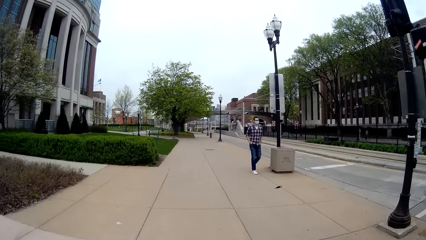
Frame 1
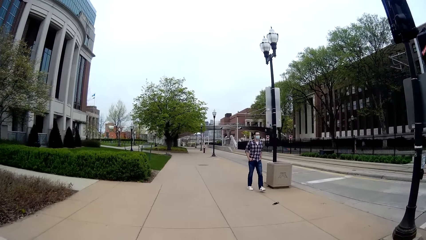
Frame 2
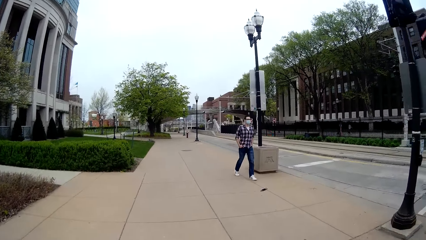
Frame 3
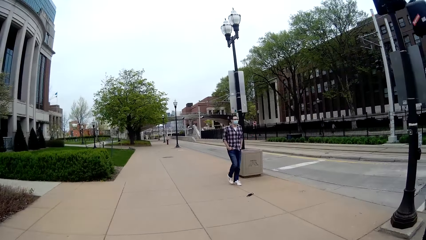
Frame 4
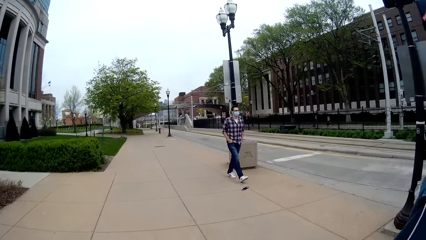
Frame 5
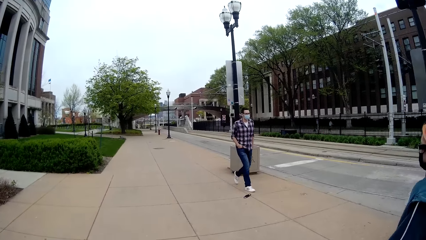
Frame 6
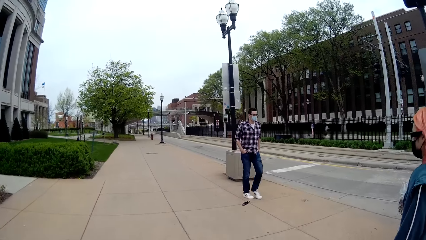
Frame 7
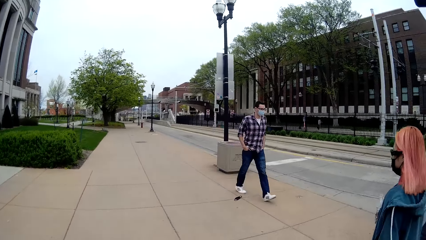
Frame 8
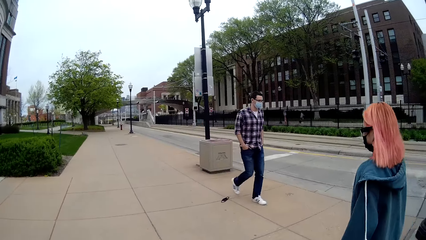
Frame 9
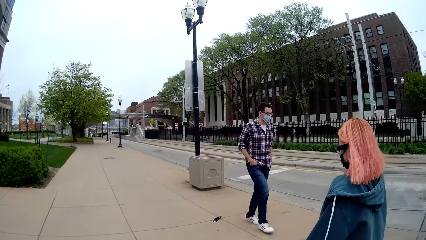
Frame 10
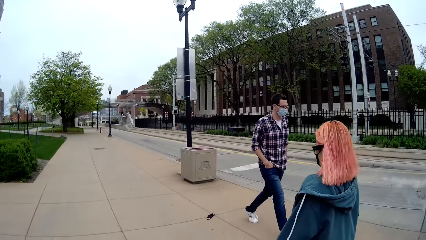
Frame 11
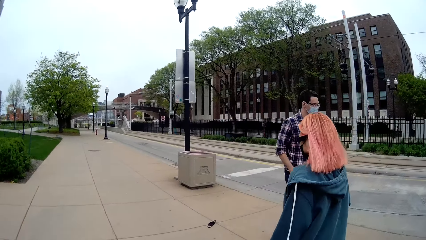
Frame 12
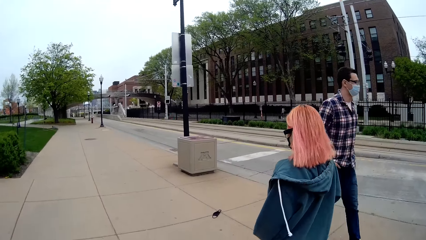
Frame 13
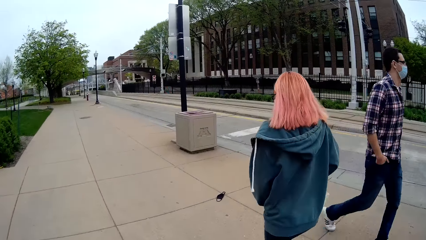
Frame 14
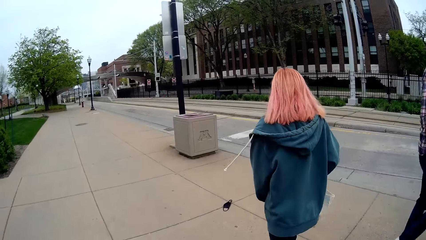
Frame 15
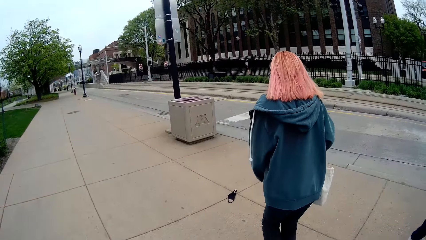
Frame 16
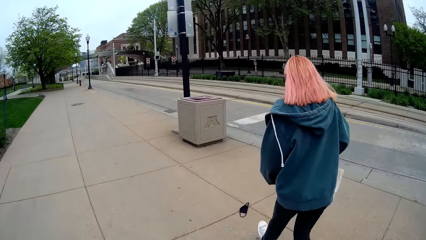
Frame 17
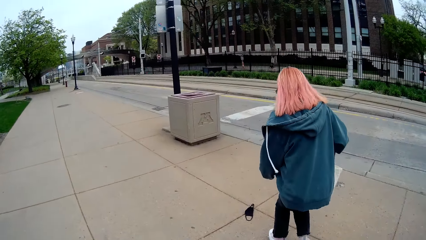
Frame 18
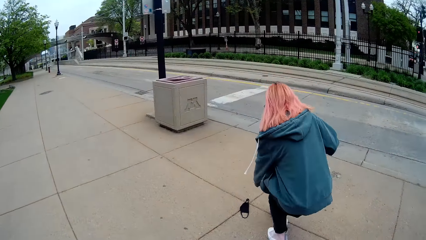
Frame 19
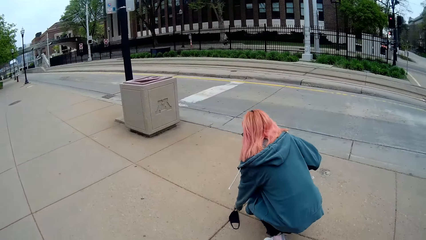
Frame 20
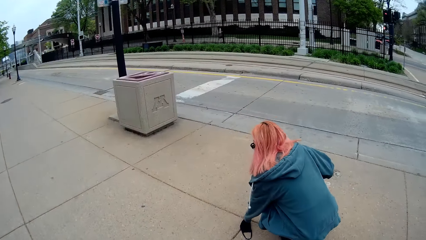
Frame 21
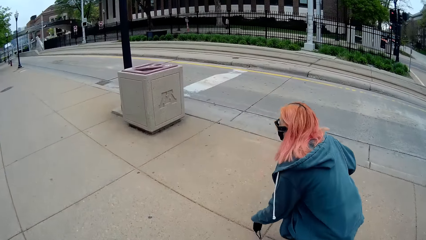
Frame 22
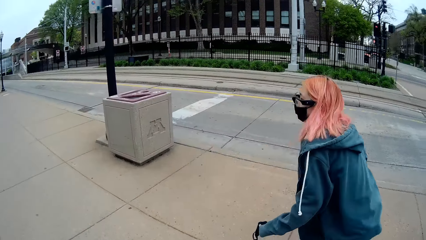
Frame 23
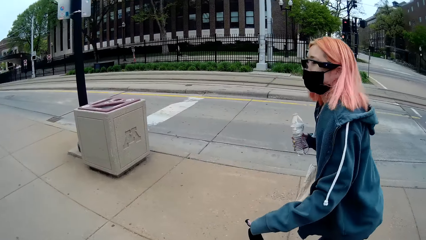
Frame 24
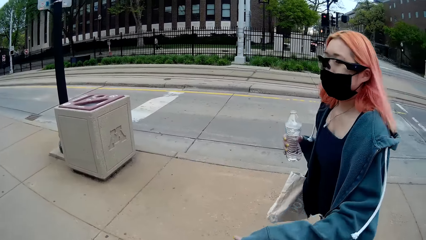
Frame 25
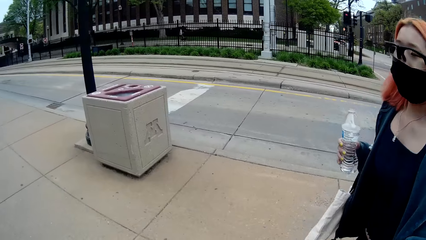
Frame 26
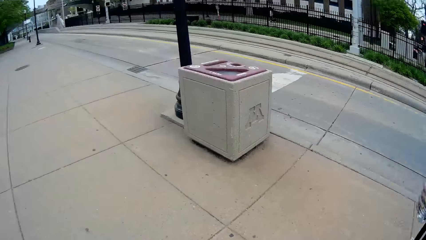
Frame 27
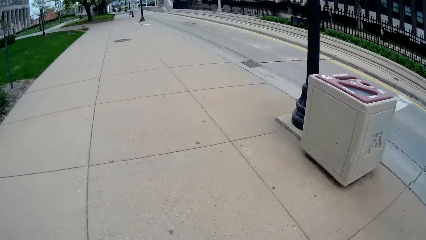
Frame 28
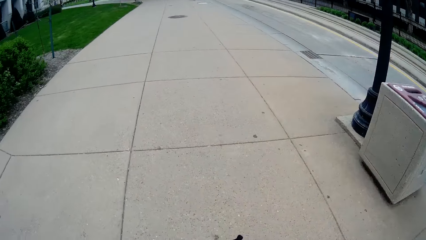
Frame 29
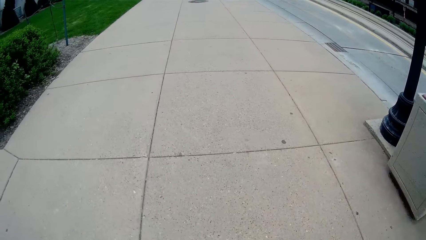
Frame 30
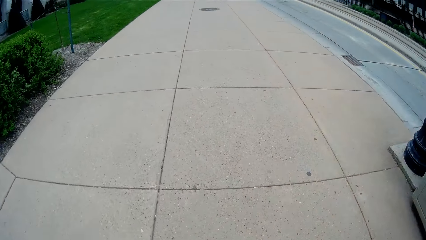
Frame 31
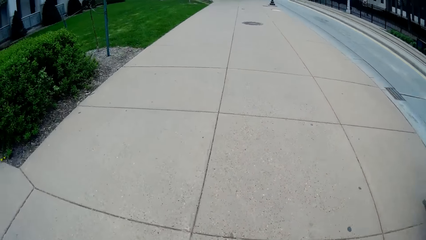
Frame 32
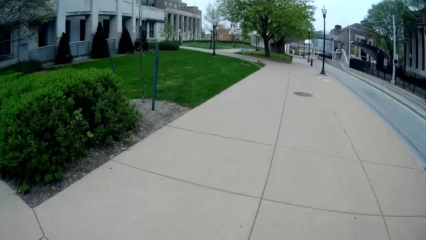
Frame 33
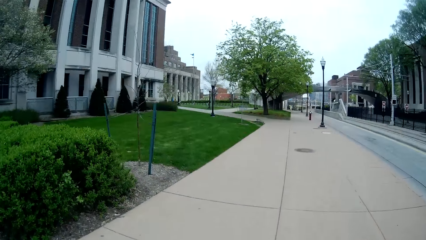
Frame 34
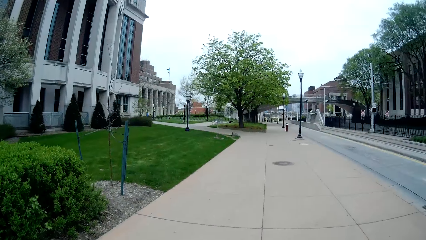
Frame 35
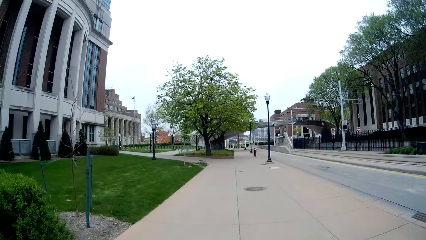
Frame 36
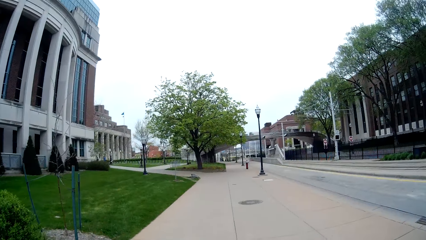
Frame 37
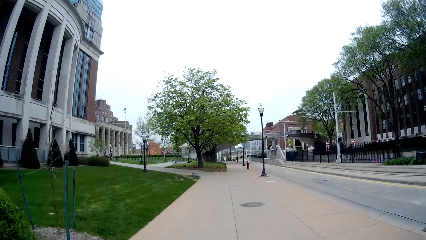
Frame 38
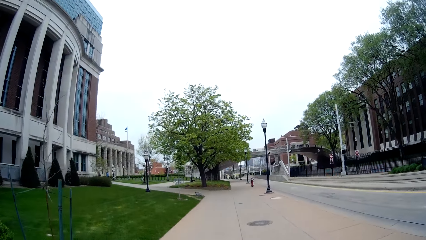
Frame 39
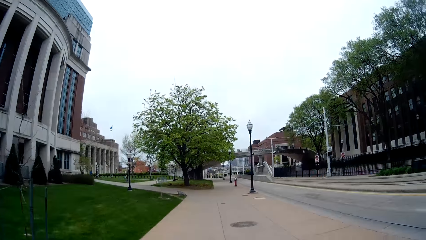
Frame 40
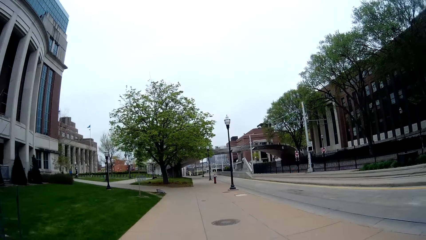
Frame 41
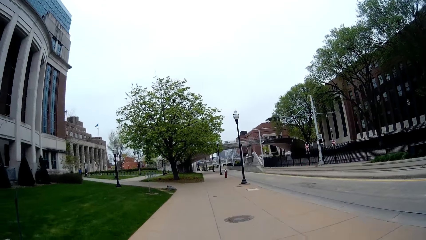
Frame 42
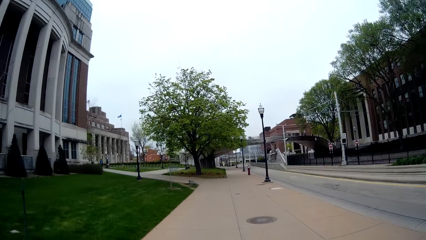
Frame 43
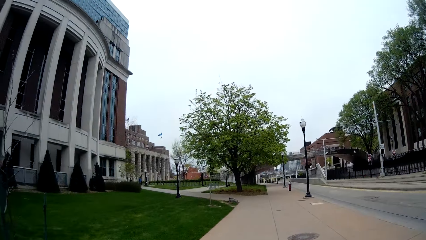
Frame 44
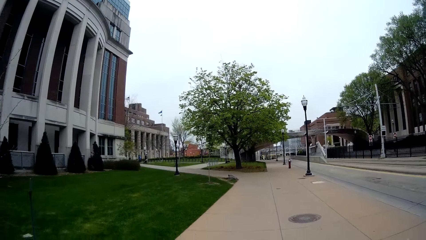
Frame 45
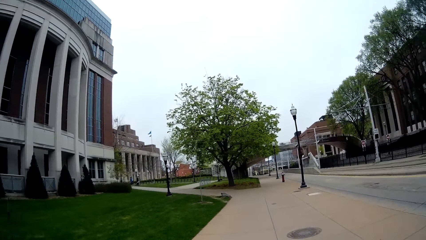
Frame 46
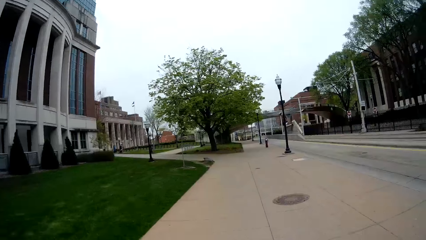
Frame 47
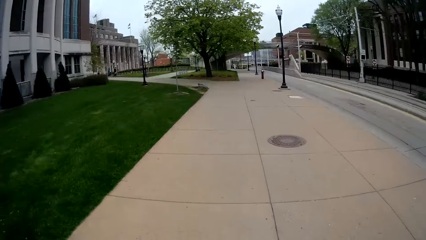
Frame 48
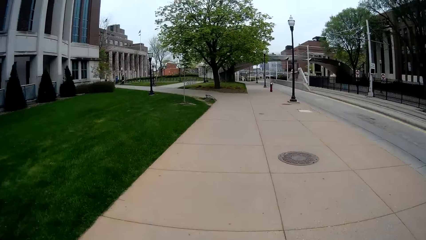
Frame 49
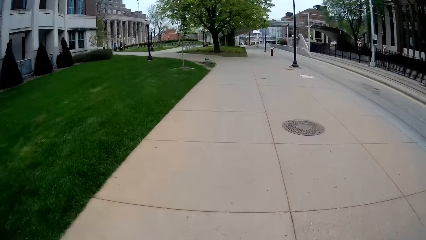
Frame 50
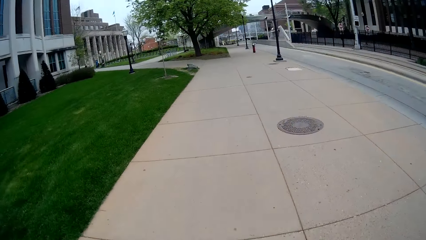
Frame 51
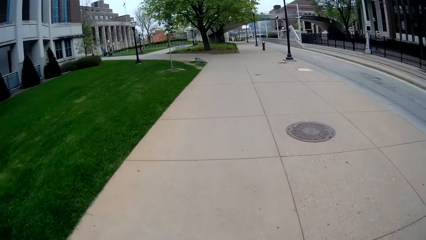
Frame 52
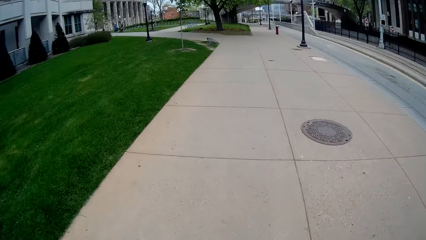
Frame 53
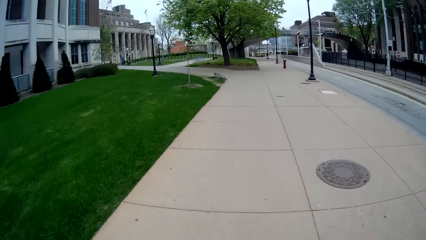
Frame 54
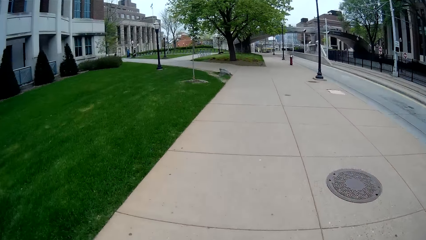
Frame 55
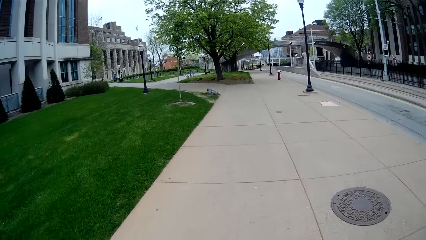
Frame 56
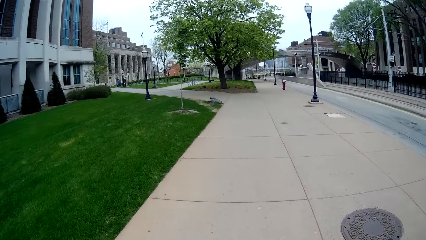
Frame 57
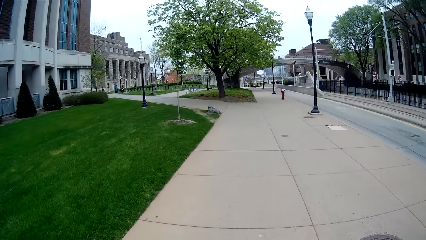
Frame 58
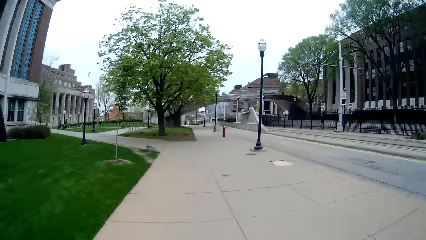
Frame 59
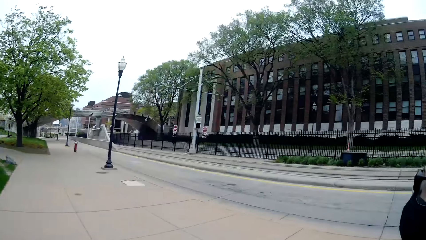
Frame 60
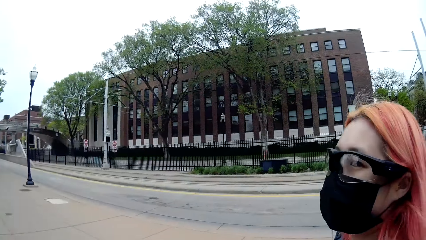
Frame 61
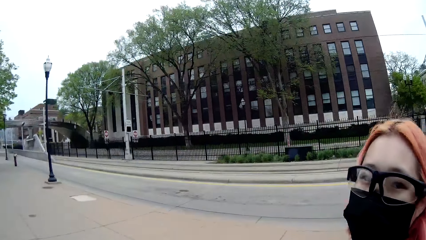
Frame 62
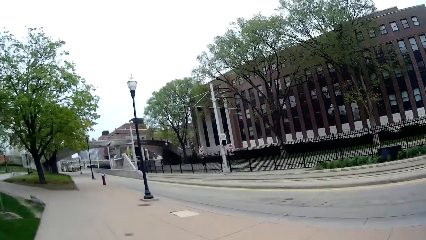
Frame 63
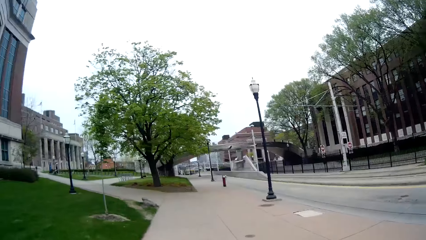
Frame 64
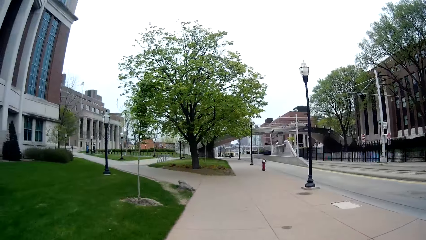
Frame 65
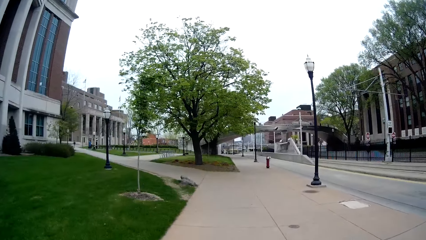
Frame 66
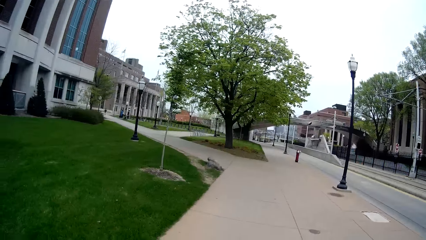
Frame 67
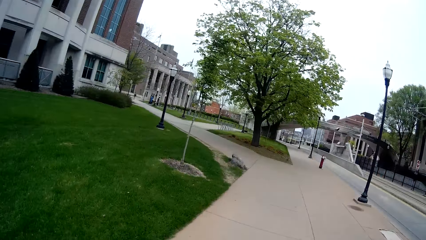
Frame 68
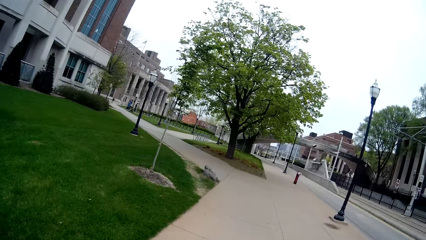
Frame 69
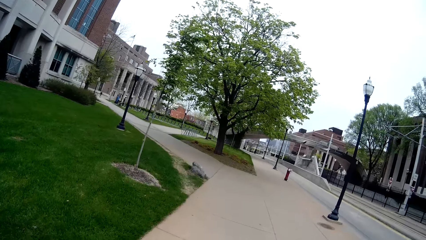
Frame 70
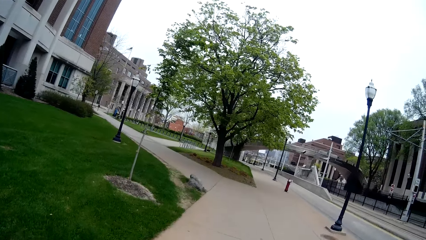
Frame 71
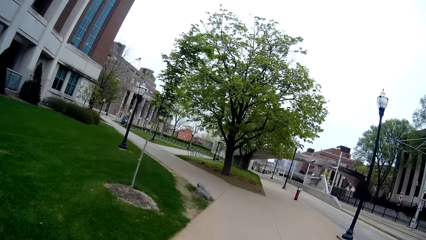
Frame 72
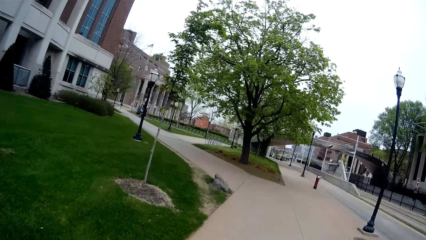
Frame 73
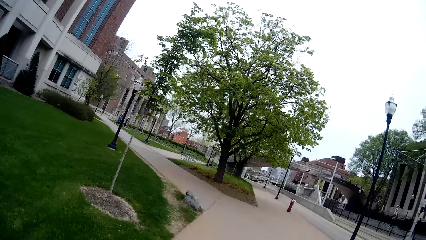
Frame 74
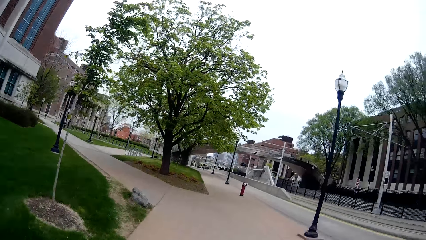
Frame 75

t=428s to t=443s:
A man walks past the camera wearer. The woman picks a face mask from the ground with her left hand. The camera wearer speaks to the woman. The woman speaks to the camera wearer. The camera wearer turns right.
